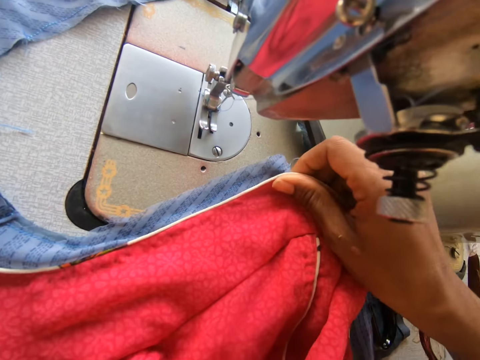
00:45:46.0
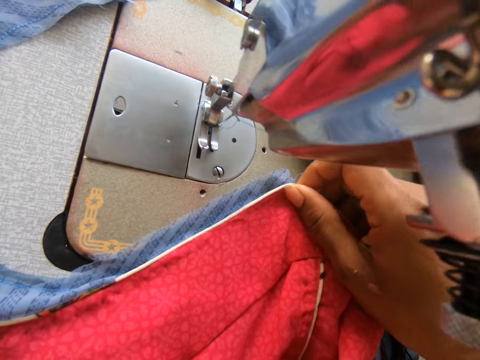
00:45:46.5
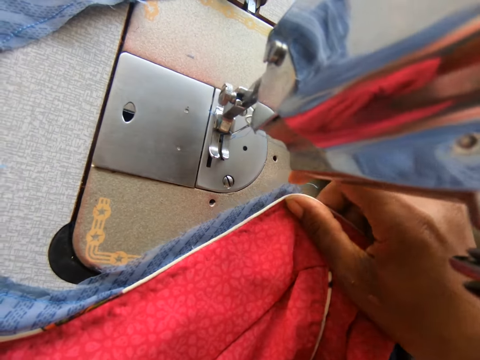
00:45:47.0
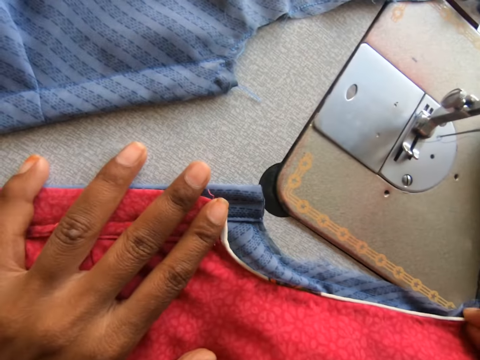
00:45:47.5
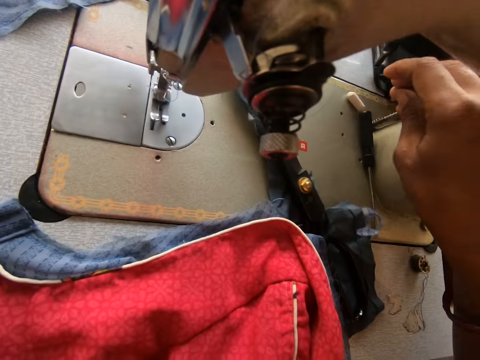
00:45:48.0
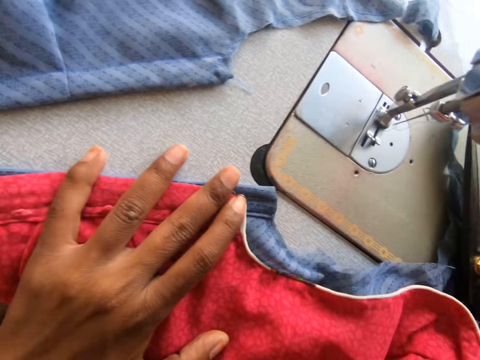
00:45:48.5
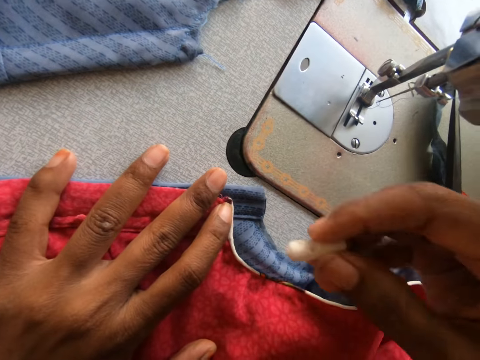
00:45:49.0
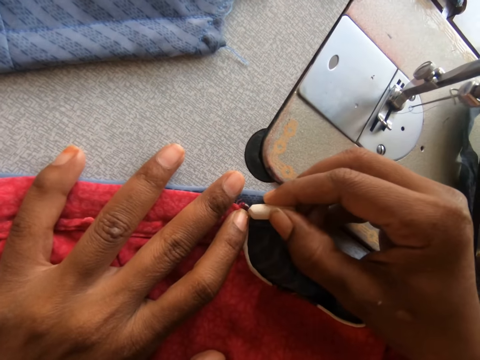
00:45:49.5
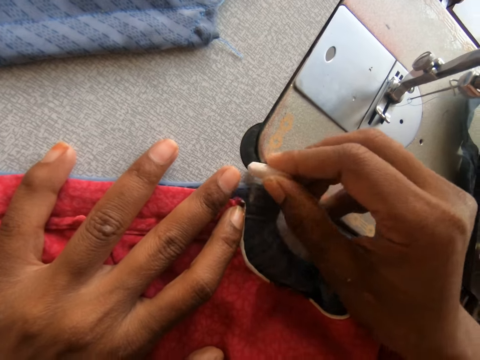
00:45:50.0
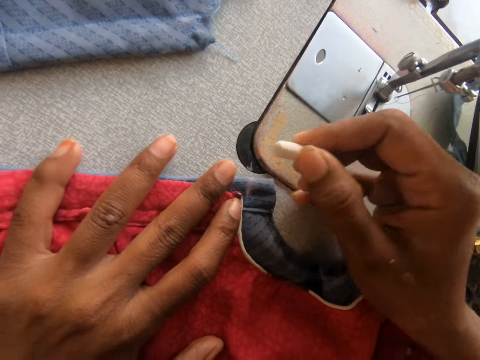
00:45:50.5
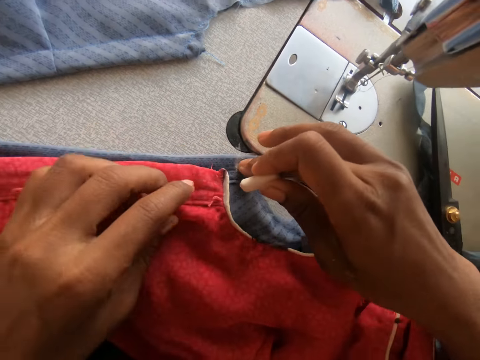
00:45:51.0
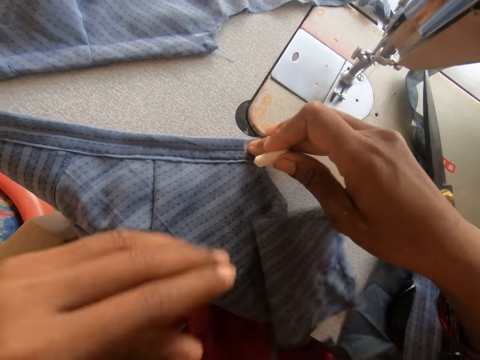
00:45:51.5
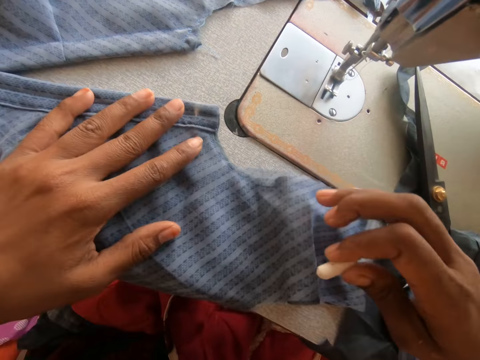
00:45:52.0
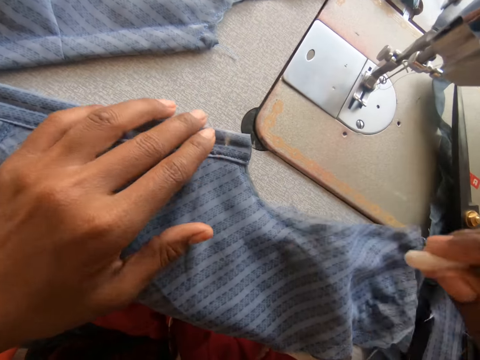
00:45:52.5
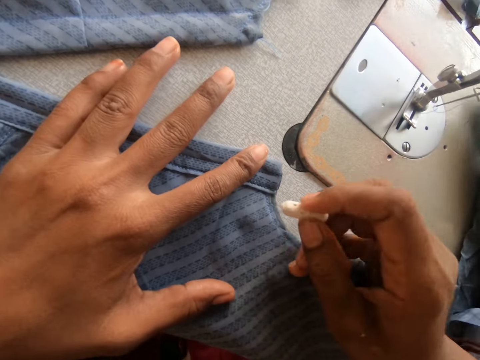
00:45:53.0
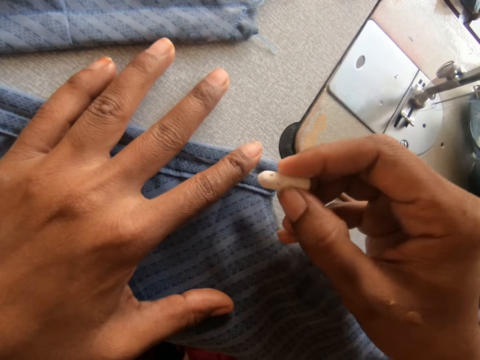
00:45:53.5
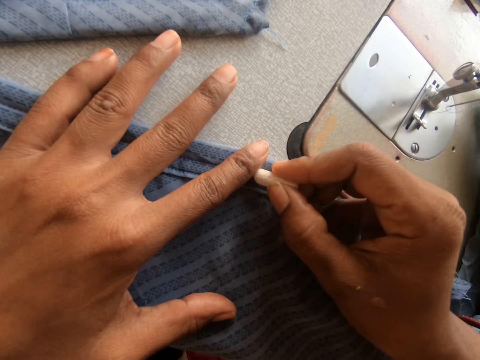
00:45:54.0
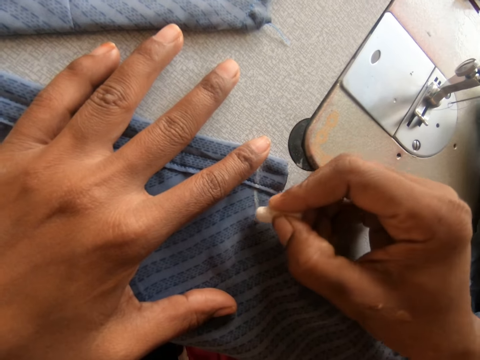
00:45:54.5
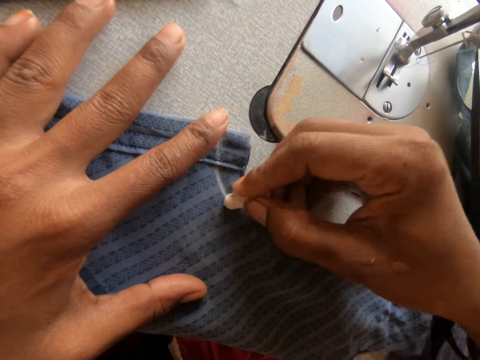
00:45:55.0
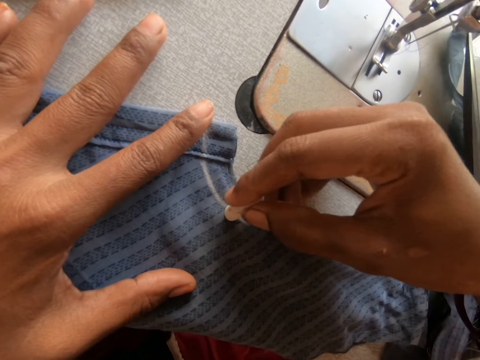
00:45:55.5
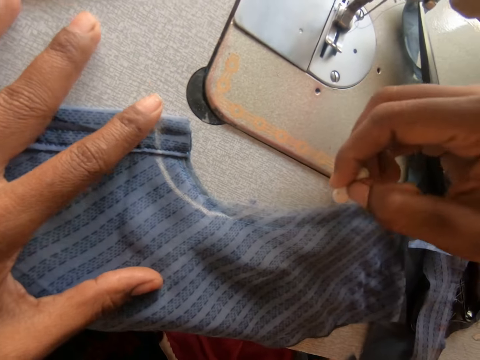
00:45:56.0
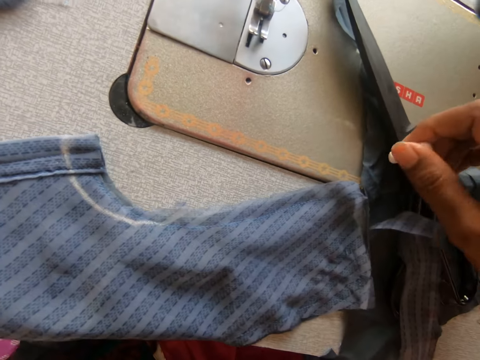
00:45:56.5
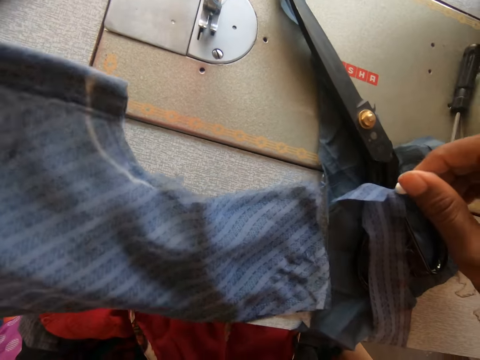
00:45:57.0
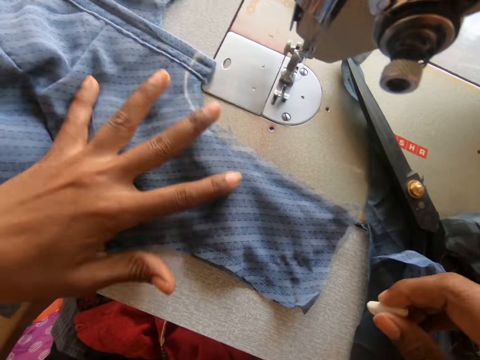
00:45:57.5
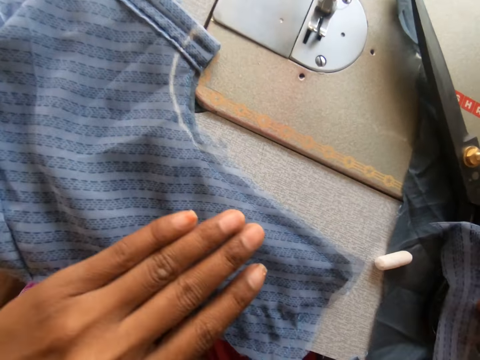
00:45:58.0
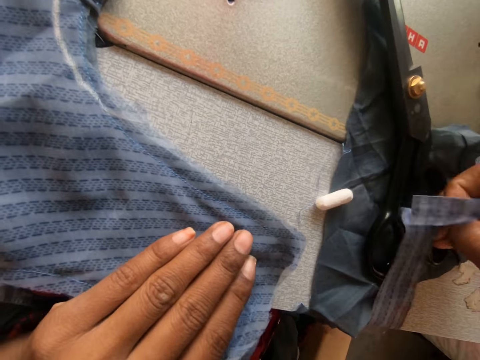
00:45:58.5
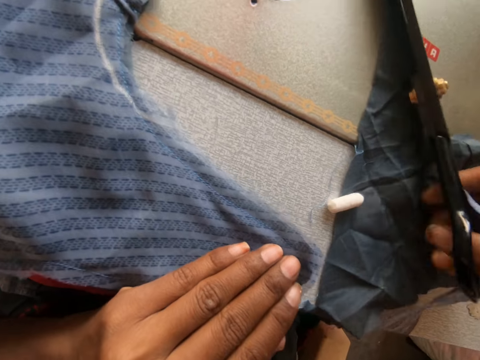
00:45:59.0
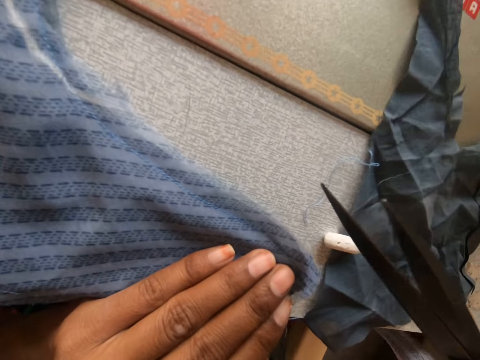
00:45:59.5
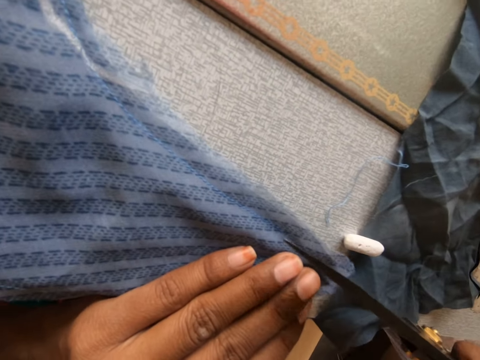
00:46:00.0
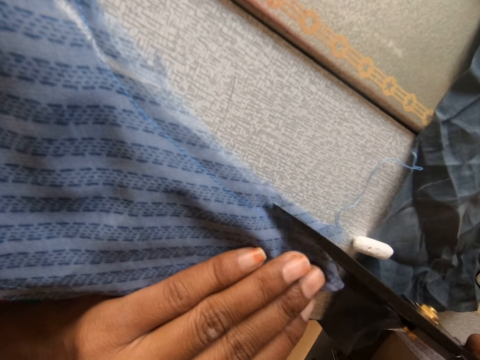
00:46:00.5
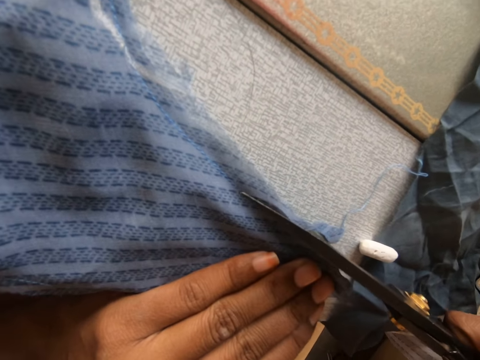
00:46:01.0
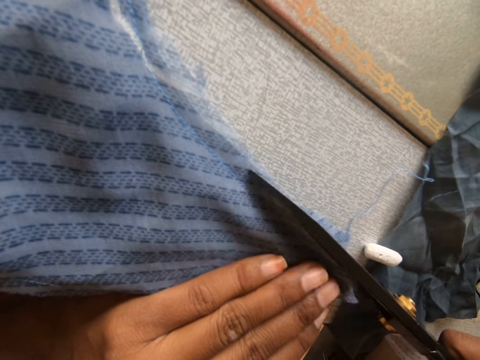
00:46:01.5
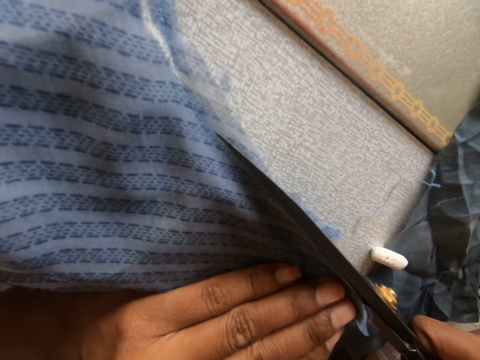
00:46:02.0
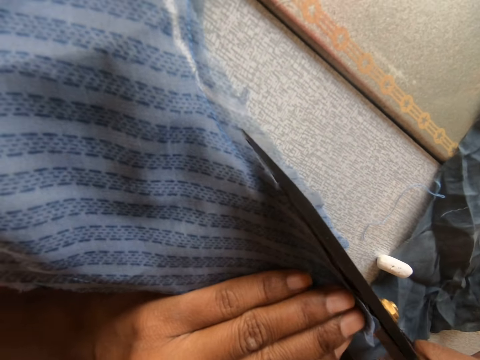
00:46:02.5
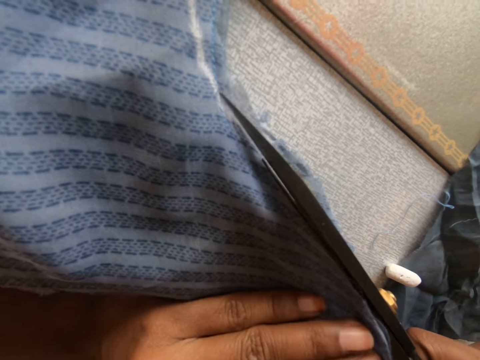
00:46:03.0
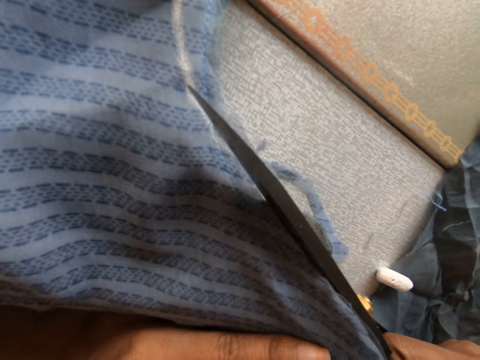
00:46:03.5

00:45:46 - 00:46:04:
The camera wearer picks up a chalk on the sewing machine with her right hand. She marks the cloth with the chalk in her right hand. She removes the cloth on the other cloth with her right hand. She marks the cloth with the chalk. She slides the garments on the sewing machine. She adjusts the cloth on the sewing machine. She drops the chalk in her right hand on the sewing machine. She takes a pair of scissors on the sewing machine. She cuts some part of the cloth with the pair of scissors.

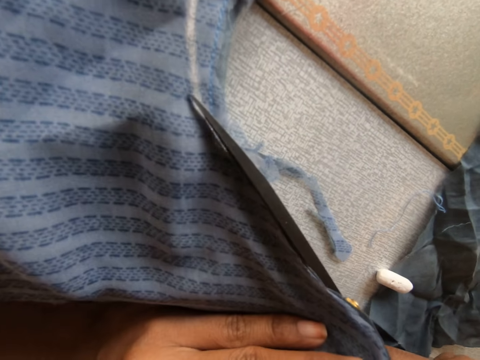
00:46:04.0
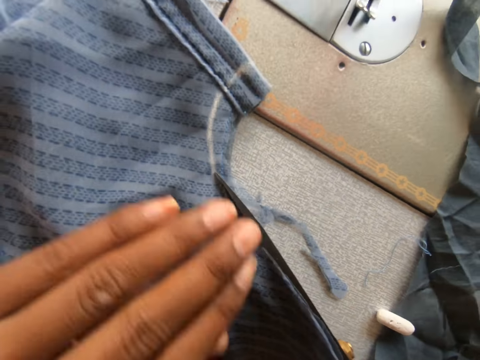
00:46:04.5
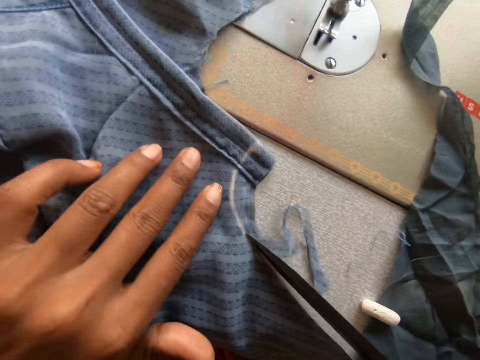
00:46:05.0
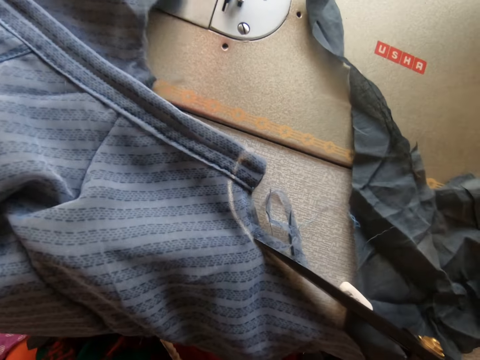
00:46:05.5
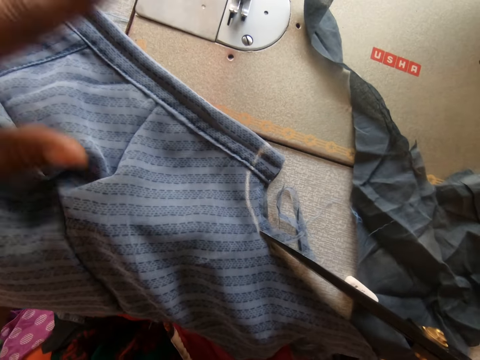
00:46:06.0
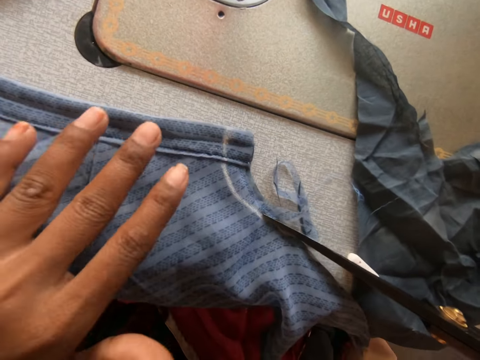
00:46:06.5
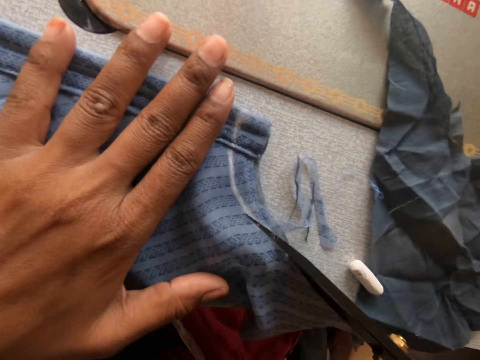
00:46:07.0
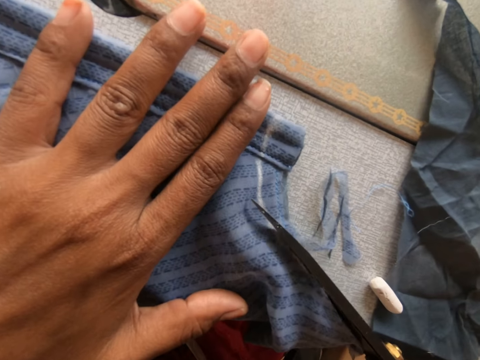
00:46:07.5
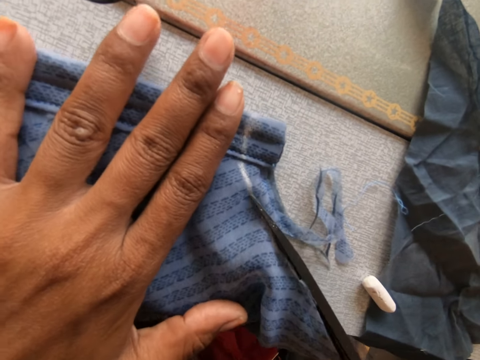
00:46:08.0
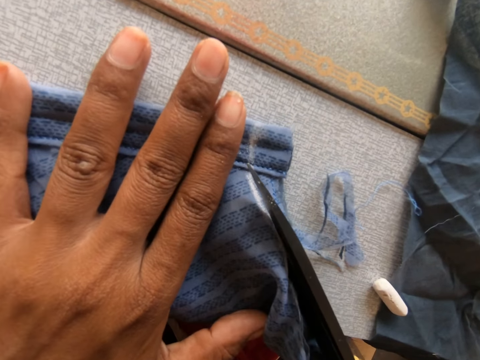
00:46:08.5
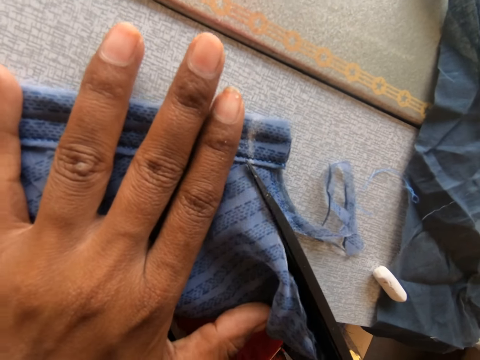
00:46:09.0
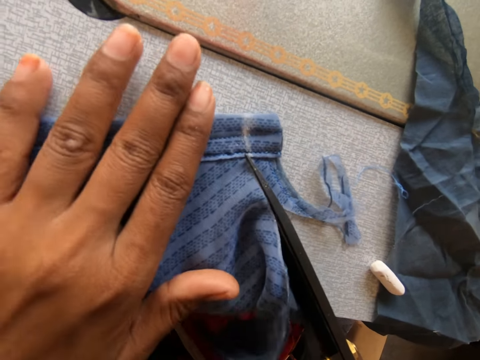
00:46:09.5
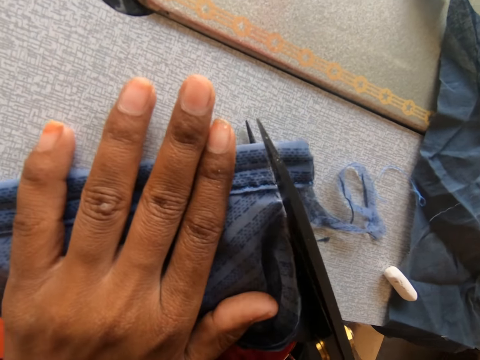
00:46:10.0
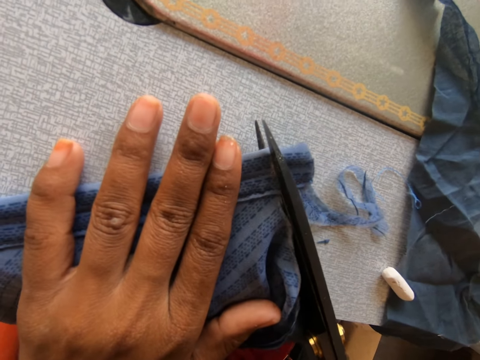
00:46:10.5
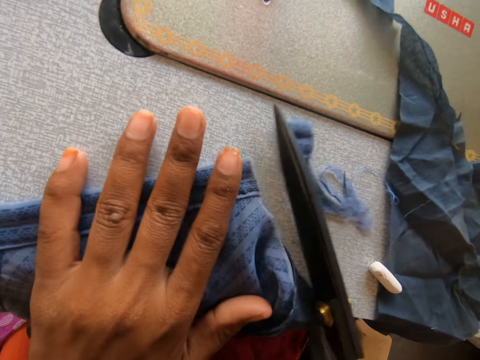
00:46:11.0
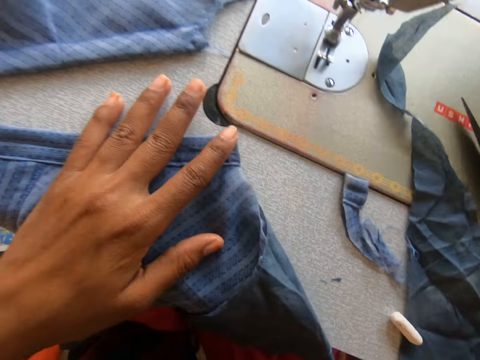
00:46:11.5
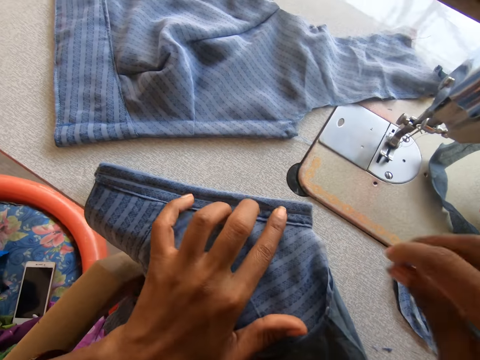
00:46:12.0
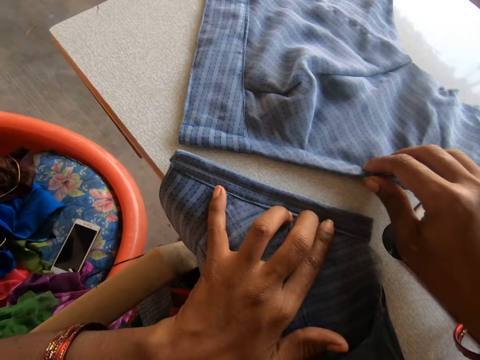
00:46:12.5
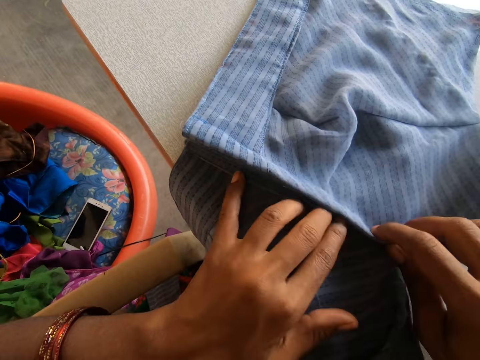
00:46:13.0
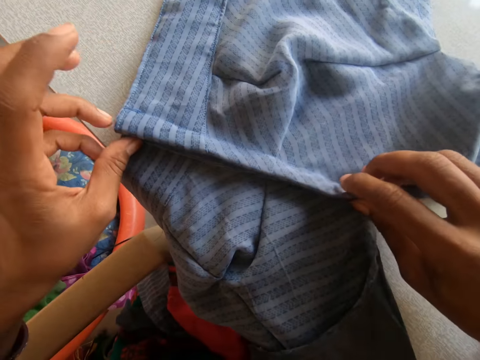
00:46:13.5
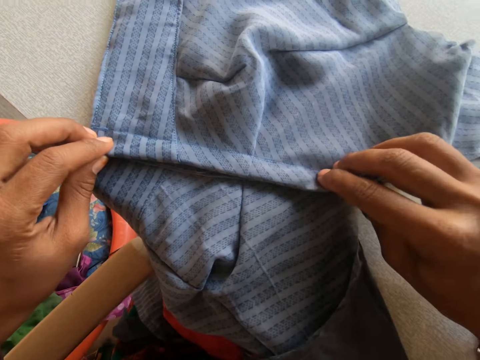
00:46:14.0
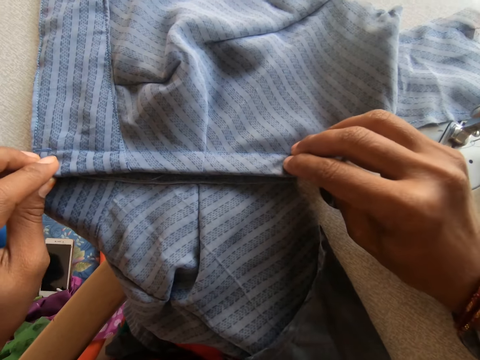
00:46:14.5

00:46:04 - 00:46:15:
The camera wearer slides the garments on the sewing machine. They place the cloths on the sewing machine on each other.
